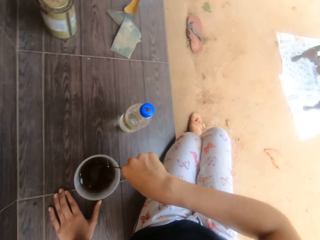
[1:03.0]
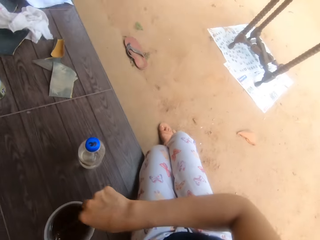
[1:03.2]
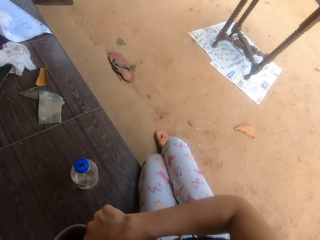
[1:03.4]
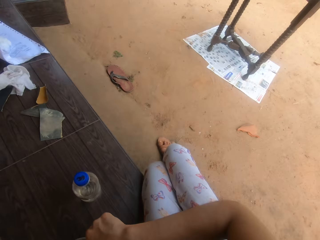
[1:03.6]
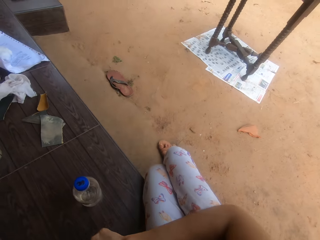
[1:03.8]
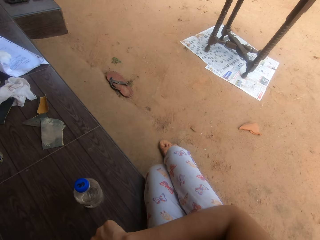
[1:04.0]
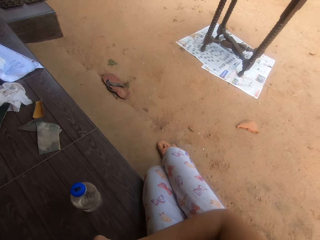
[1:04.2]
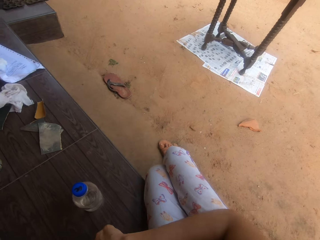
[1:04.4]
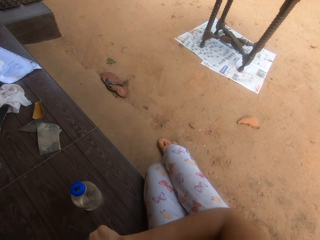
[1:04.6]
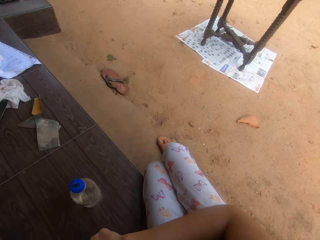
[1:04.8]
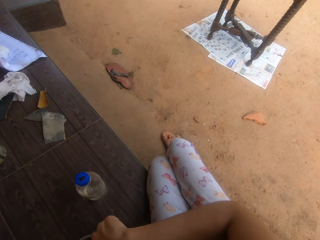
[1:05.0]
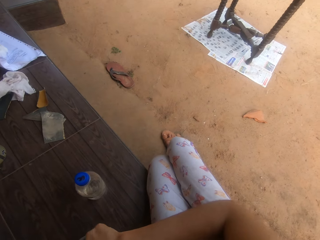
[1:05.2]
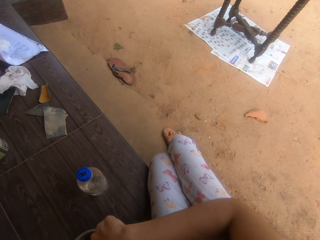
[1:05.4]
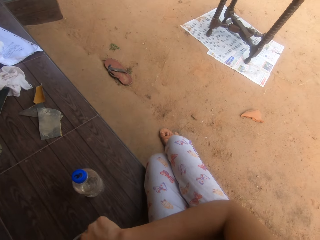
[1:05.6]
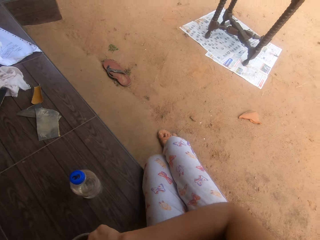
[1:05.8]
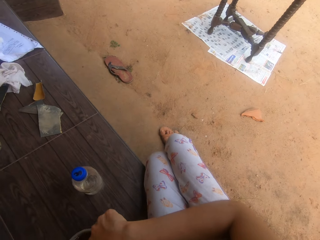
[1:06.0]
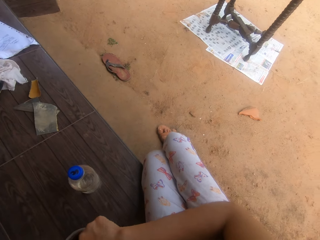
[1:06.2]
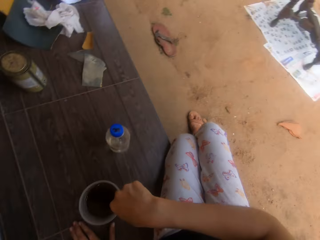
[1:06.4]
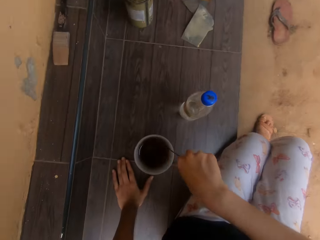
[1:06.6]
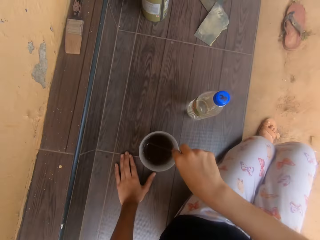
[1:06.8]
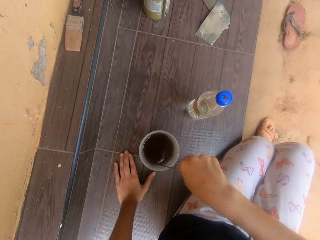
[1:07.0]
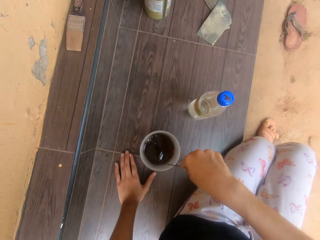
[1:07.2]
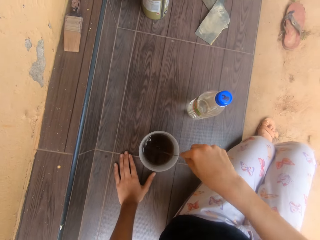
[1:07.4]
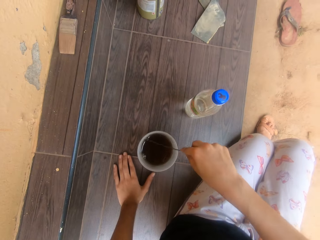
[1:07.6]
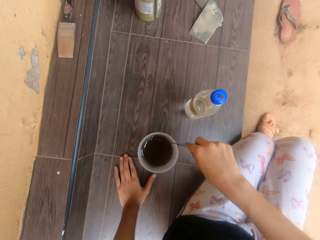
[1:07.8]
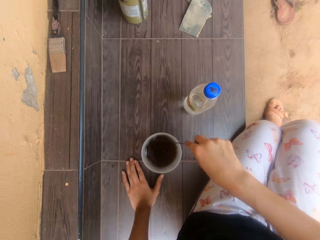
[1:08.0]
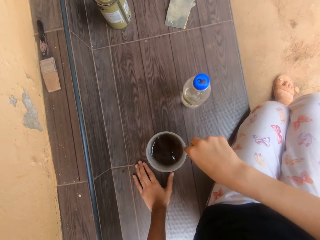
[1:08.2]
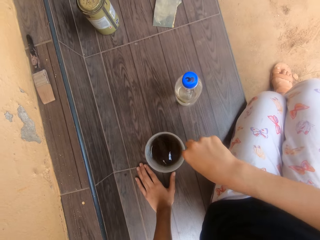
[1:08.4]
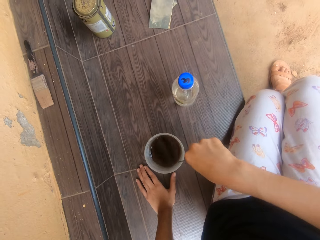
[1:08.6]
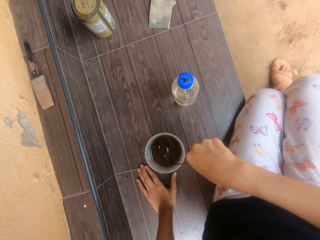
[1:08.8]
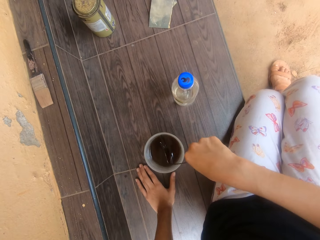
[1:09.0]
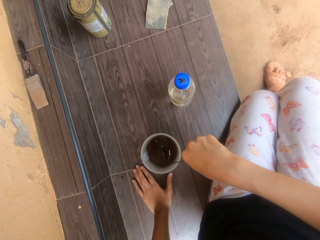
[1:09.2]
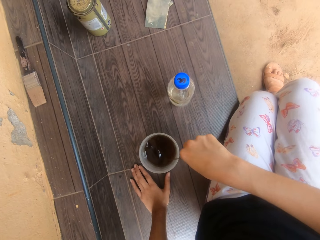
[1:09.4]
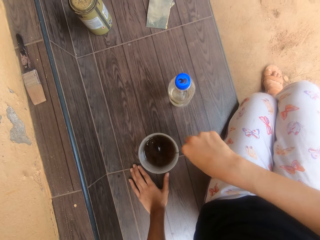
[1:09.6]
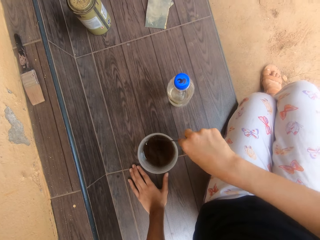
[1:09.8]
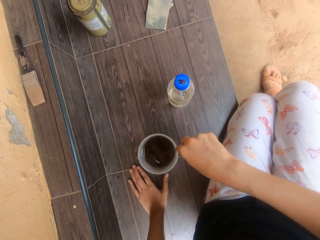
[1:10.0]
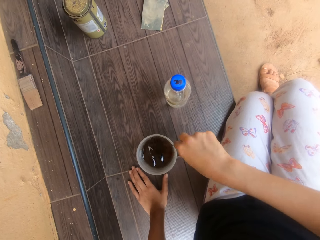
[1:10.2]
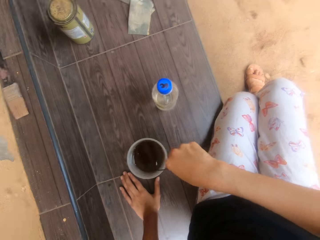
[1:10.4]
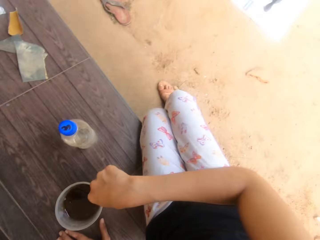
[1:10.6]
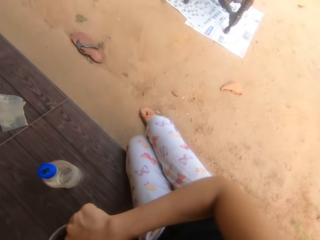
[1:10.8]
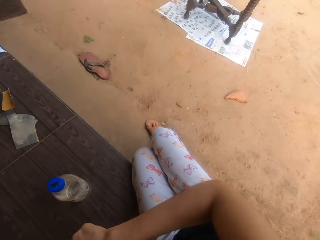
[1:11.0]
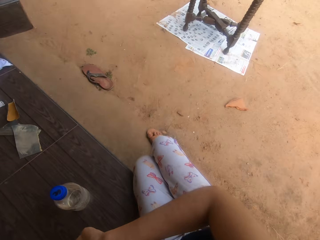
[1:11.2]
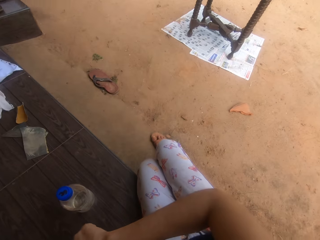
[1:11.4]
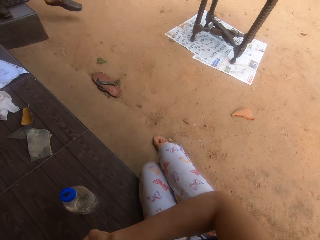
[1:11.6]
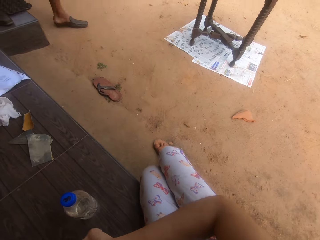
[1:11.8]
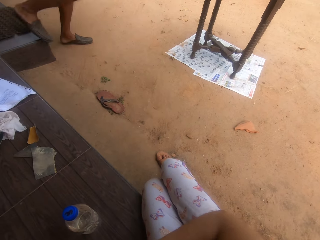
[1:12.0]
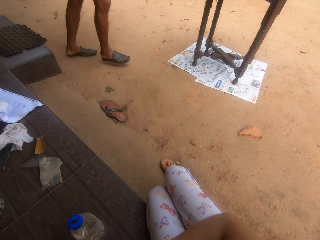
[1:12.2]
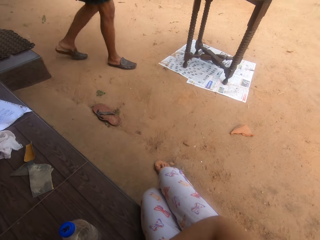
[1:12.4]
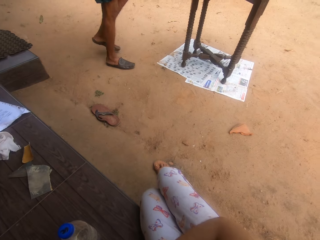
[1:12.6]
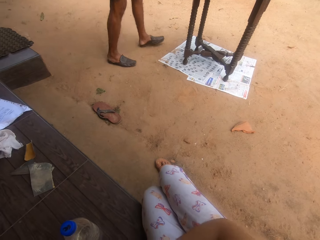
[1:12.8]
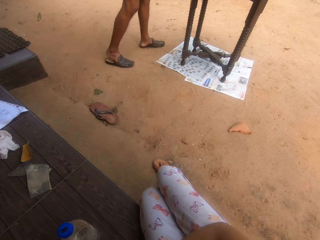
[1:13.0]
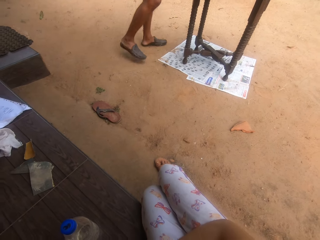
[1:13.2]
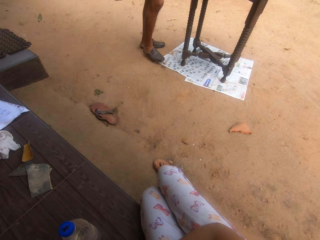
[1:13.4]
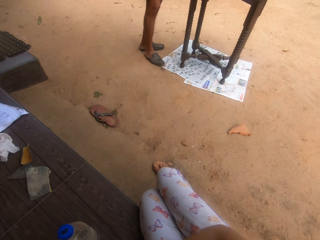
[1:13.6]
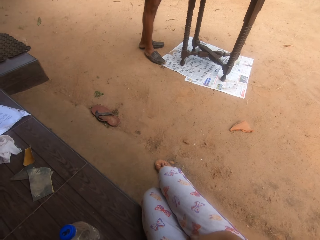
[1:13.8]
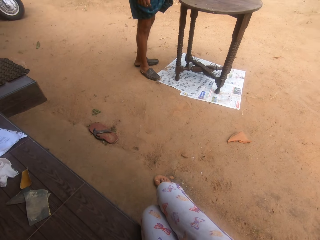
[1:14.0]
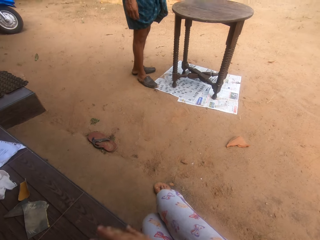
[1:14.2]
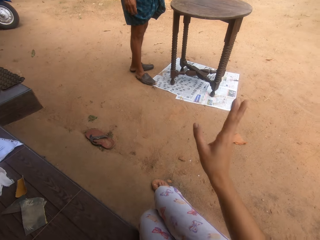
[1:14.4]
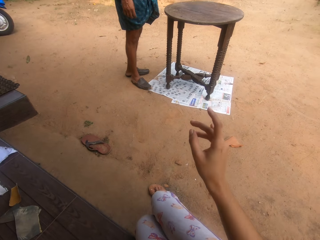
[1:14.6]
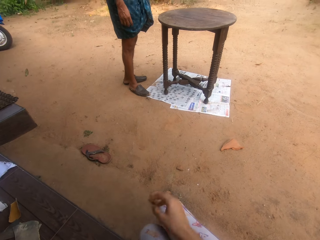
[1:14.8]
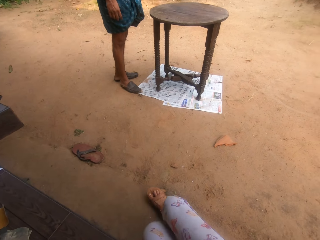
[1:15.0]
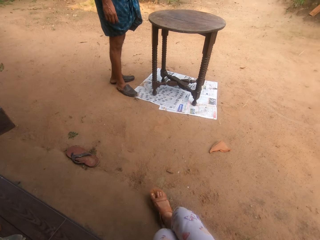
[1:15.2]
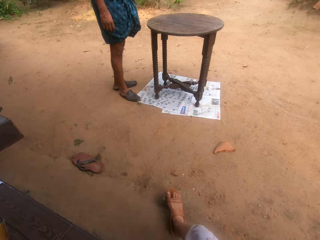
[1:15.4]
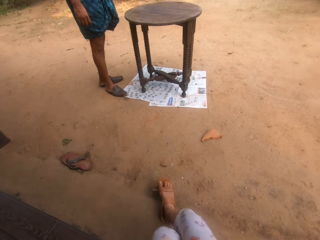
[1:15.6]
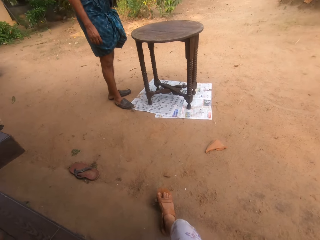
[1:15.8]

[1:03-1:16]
The camera wearer looks around. A man walks at the compound. The camera wearer interacts with the man.

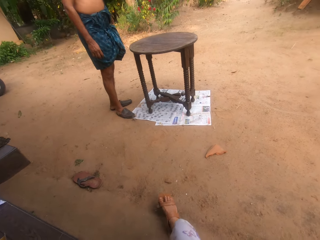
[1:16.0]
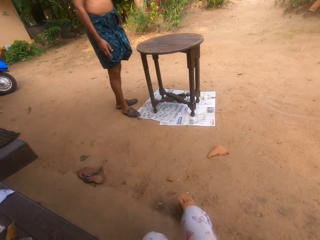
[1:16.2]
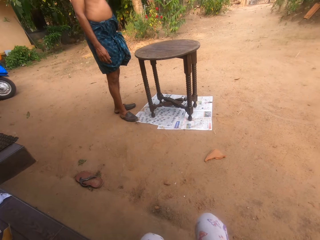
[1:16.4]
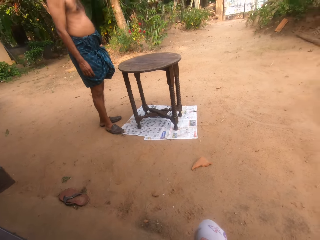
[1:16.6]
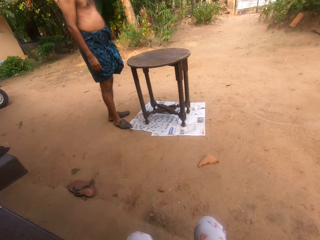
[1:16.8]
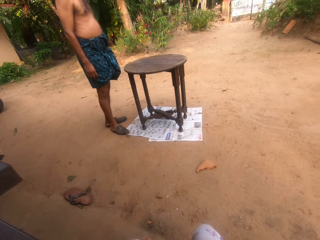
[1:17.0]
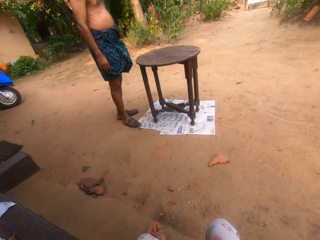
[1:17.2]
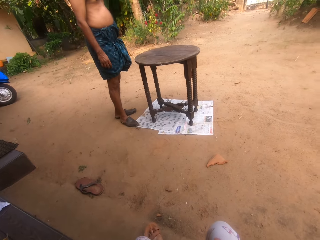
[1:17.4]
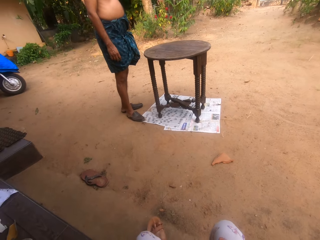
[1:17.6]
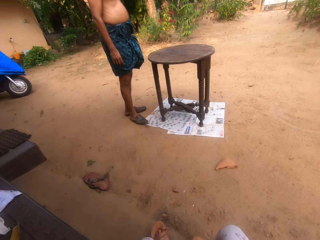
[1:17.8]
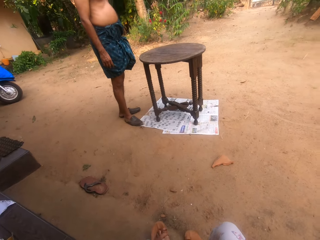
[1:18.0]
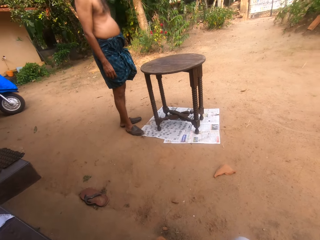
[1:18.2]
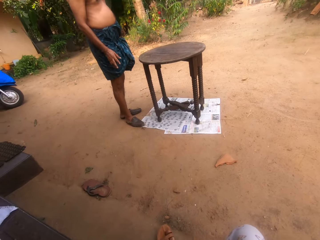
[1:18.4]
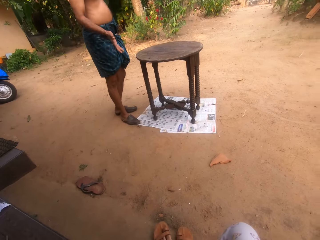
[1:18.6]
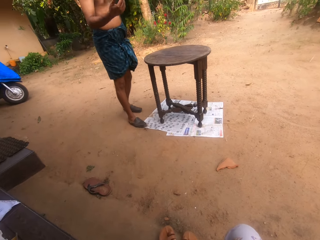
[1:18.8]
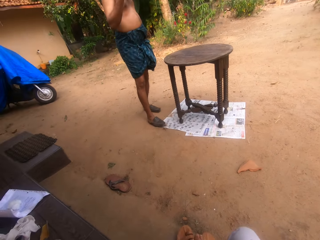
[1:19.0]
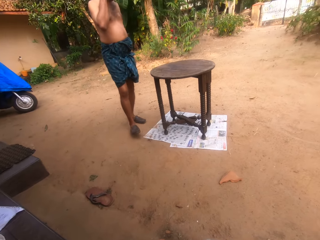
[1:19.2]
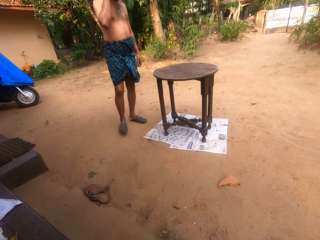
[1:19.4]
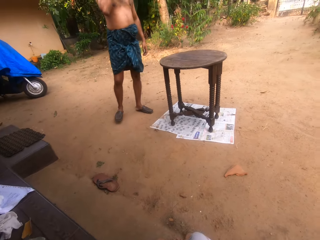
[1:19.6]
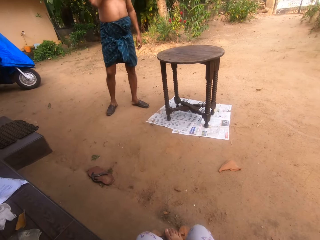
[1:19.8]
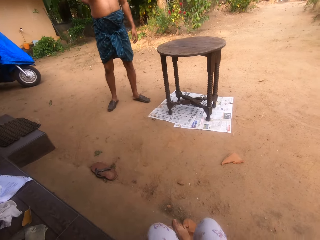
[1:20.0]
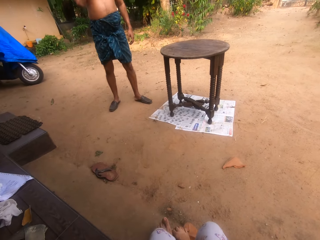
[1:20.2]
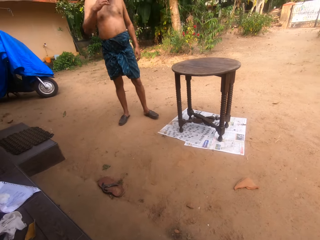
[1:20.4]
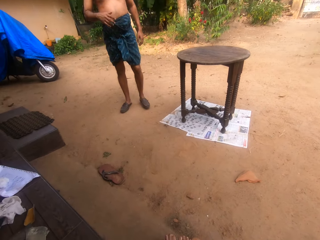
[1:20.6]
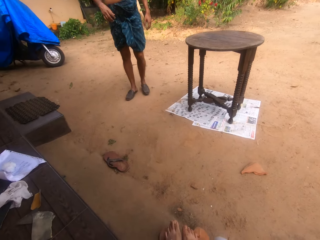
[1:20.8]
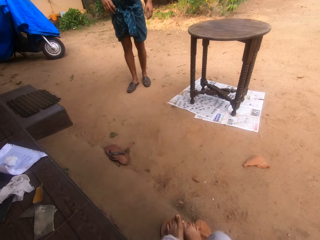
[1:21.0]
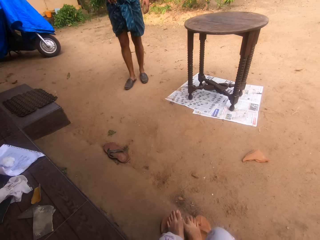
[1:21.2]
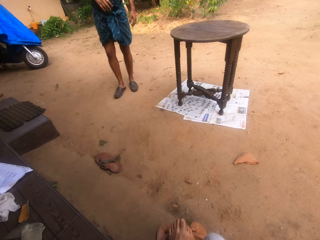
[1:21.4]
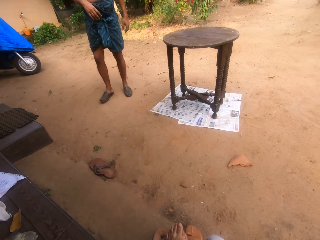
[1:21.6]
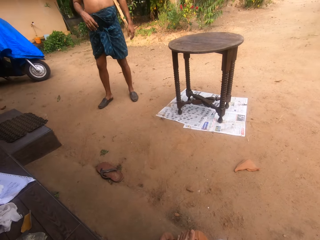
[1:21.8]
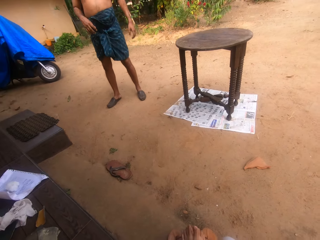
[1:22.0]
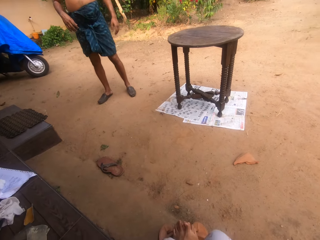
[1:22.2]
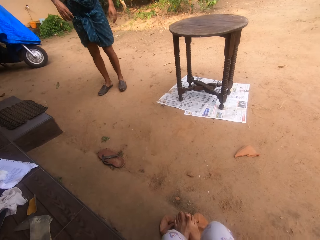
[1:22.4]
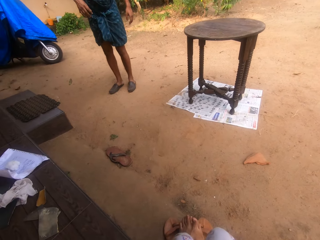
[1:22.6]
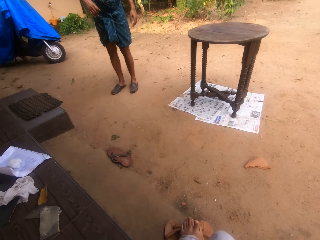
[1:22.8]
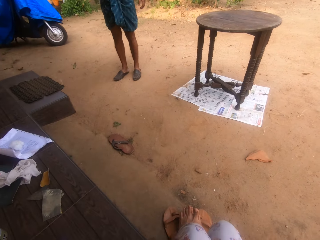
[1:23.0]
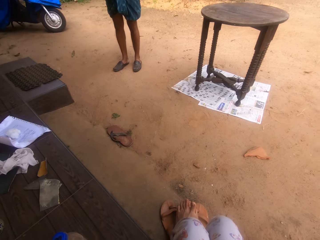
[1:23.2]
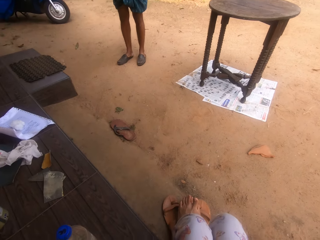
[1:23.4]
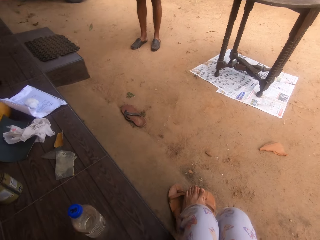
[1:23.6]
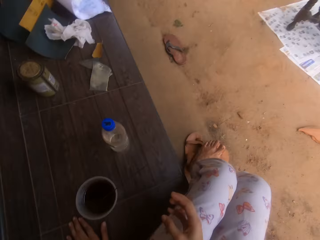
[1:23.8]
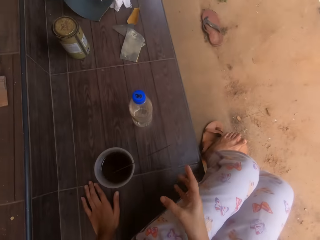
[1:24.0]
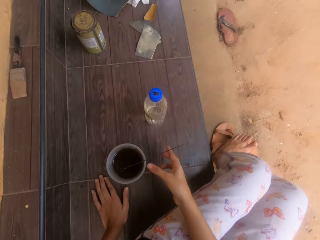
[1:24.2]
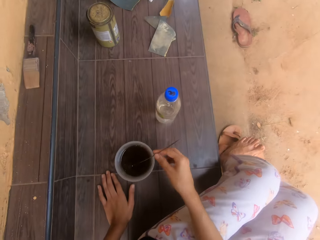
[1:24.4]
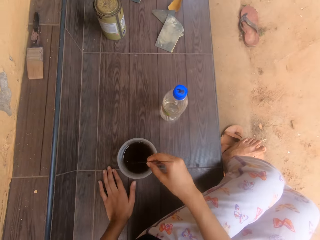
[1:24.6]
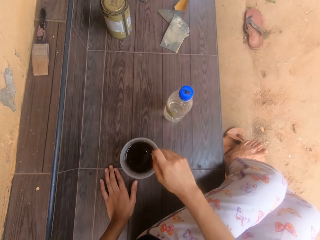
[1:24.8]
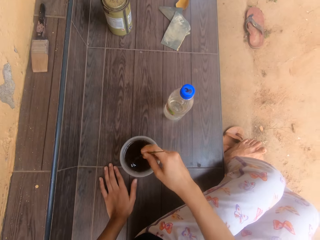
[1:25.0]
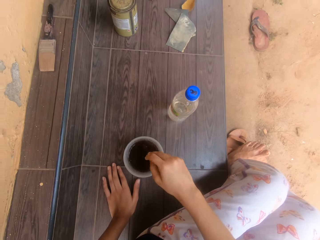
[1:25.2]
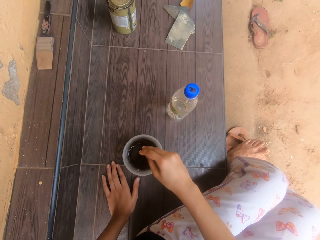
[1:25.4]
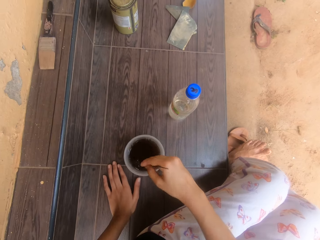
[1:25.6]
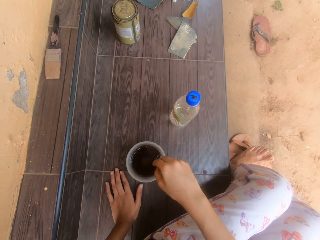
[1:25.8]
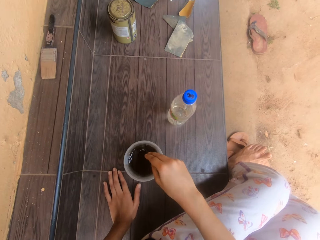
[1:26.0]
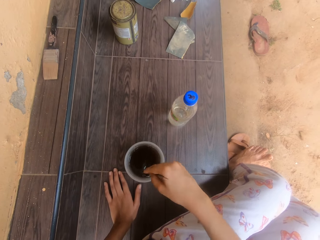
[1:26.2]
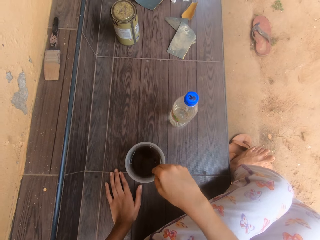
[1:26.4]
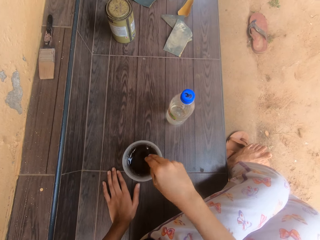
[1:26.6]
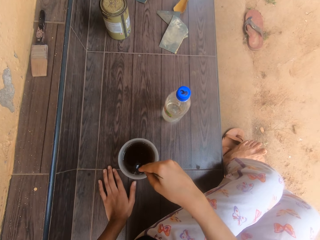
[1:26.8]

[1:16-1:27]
A man walks around. The camera wearer holds a stick. They stir paint with the stick.
